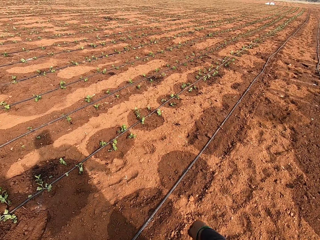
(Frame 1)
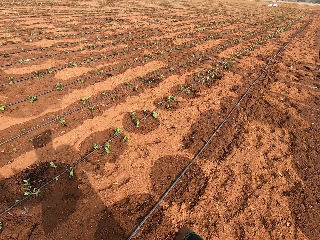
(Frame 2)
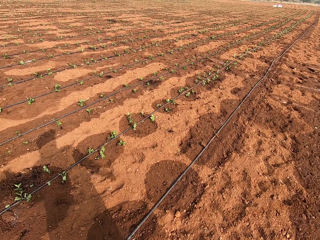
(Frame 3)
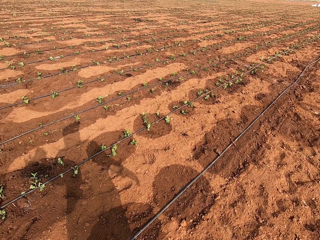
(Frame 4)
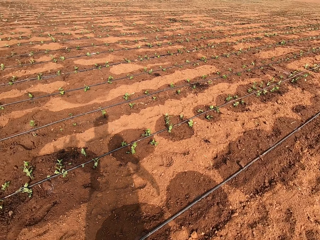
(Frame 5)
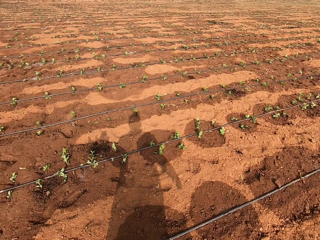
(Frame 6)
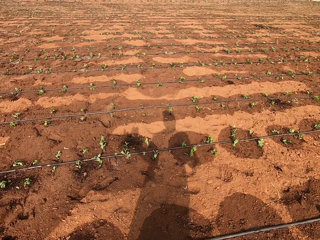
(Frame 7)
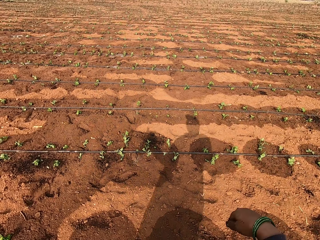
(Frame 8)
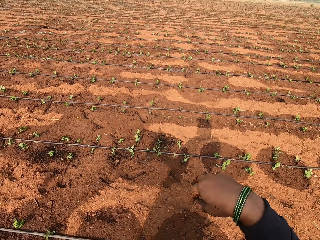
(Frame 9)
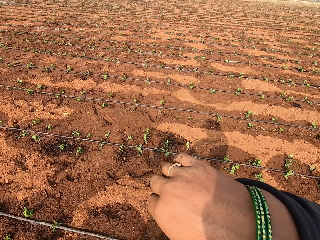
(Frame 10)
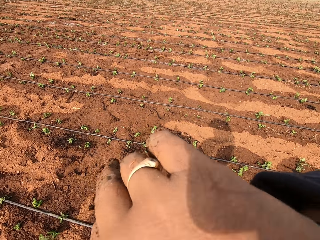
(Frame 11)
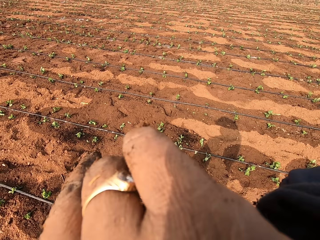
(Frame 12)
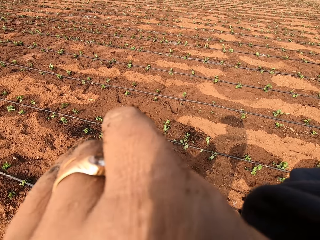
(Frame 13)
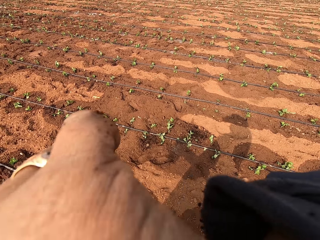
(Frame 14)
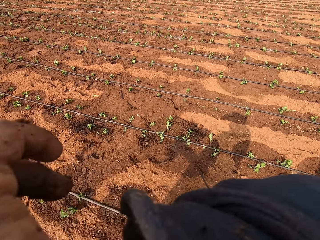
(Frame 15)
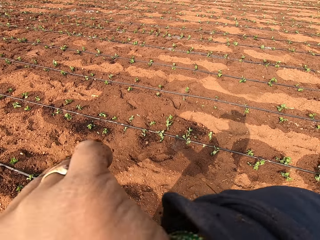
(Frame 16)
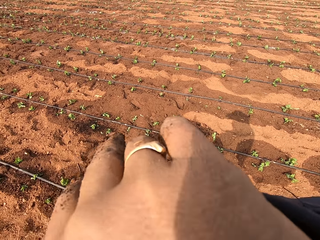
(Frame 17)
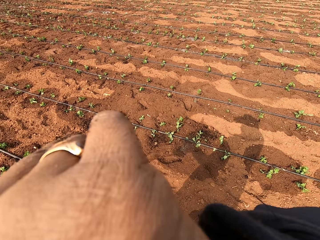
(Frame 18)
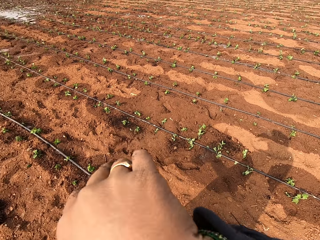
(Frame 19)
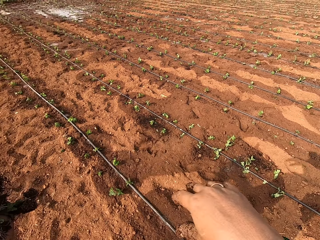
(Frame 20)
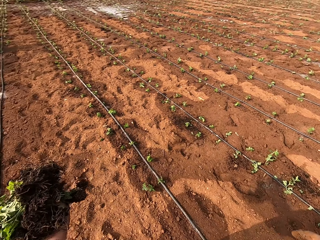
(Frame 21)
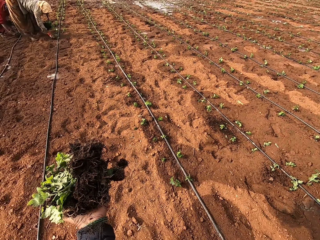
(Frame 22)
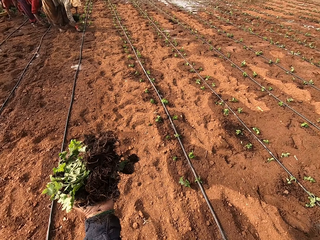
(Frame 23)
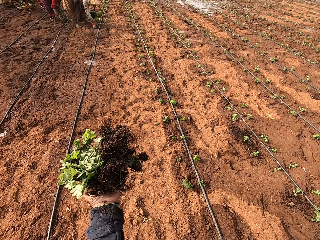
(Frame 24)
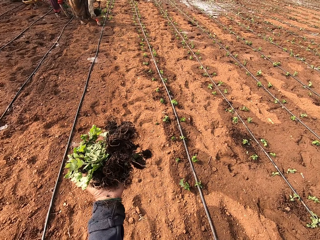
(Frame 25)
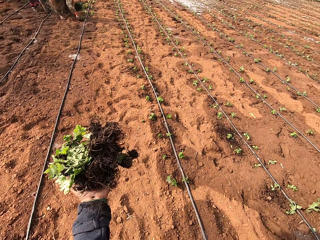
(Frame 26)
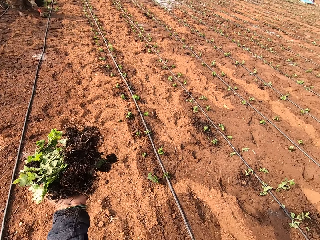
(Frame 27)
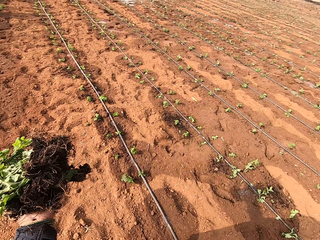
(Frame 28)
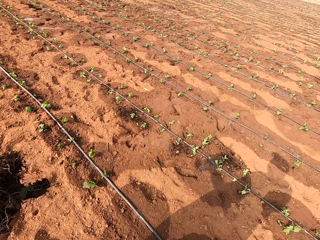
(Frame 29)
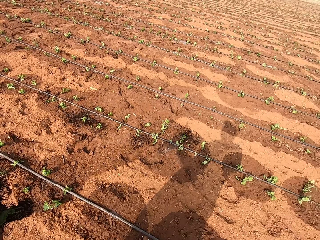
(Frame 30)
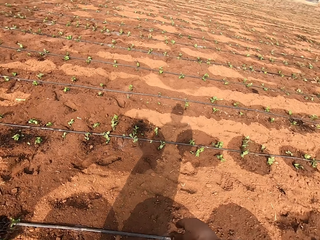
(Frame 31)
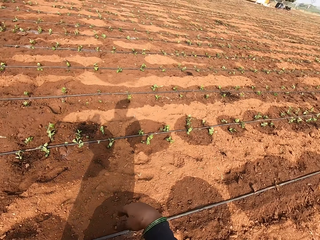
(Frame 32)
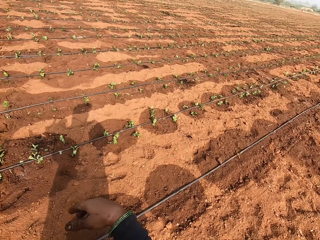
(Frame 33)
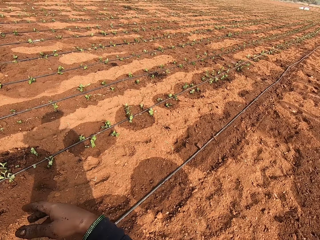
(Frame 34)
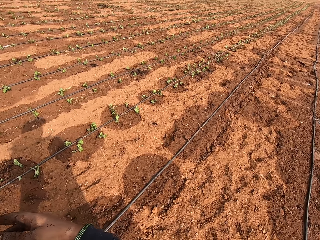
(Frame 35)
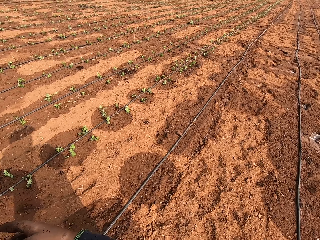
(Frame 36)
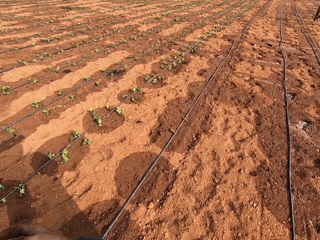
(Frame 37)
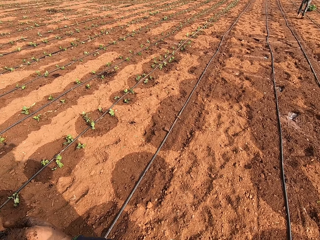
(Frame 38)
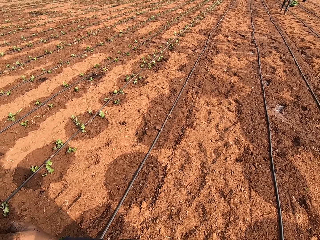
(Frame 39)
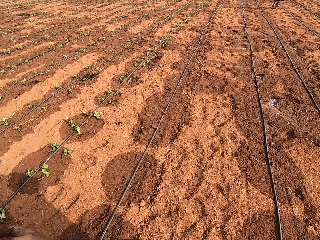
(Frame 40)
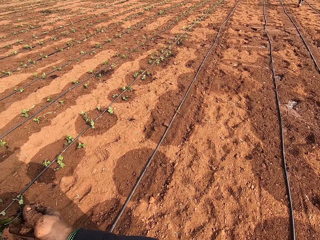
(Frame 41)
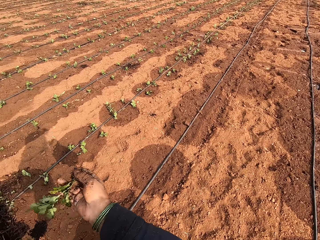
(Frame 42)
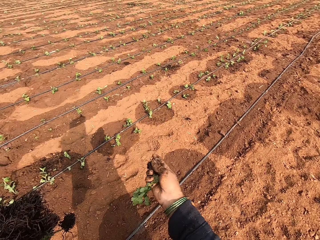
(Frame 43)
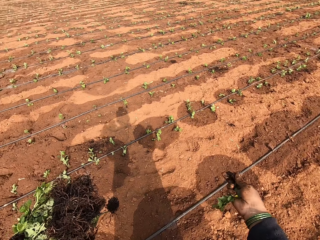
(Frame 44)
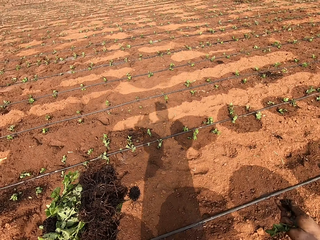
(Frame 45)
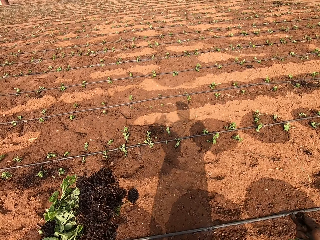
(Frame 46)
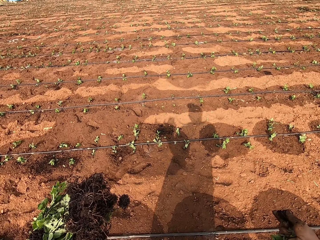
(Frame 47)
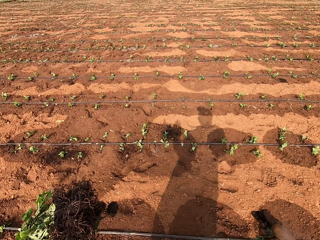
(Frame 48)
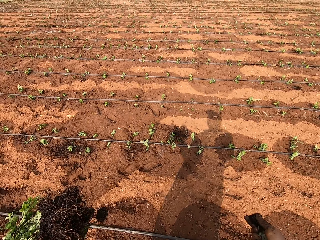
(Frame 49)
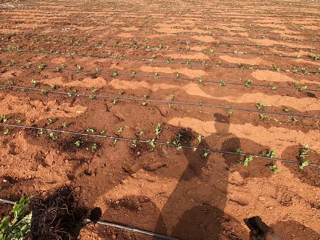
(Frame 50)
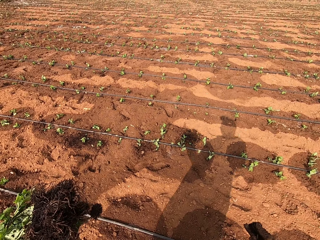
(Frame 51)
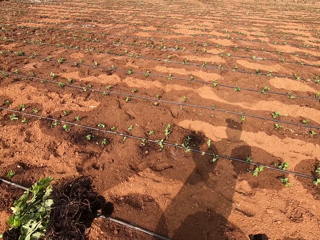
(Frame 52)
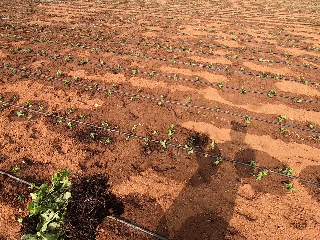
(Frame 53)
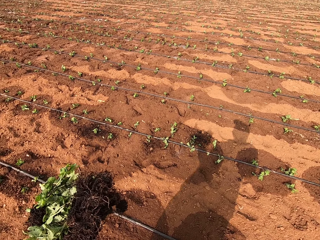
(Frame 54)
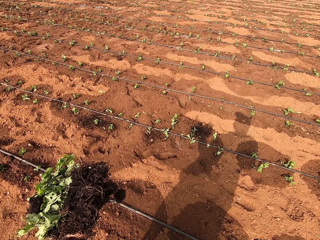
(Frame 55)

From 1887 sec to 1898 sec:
The camera wearer touches something. She looks around the farm. She takes a plant from her left hand with her right hand.

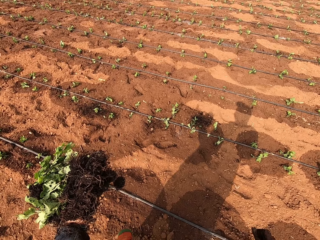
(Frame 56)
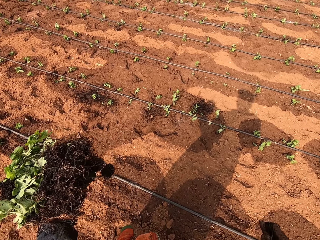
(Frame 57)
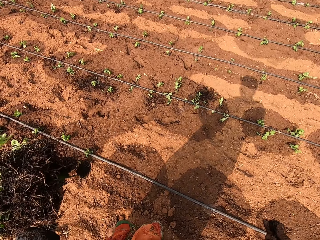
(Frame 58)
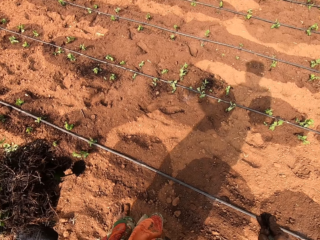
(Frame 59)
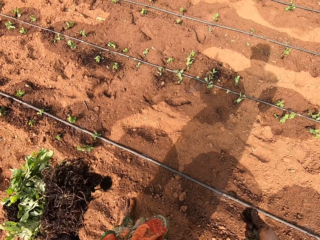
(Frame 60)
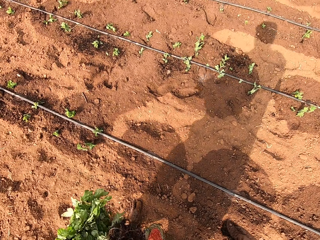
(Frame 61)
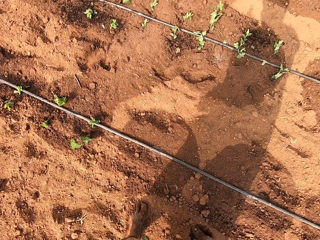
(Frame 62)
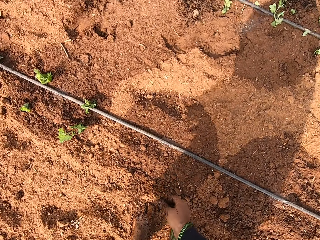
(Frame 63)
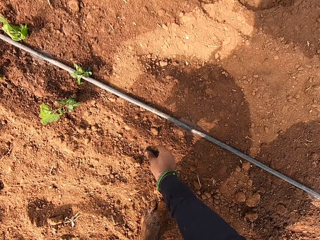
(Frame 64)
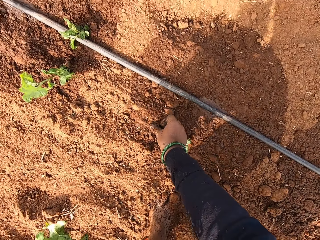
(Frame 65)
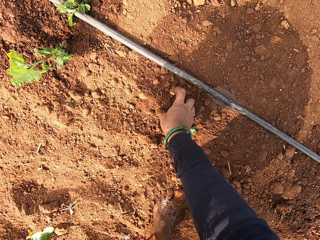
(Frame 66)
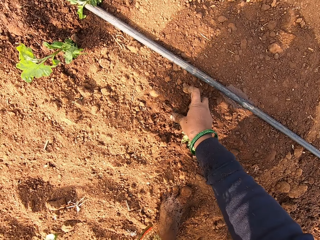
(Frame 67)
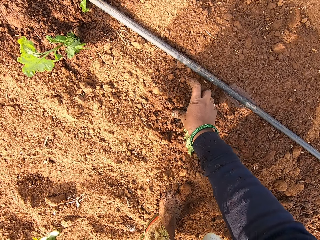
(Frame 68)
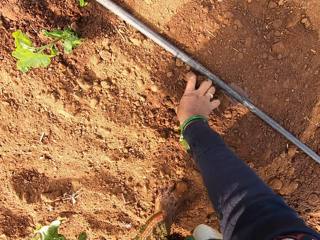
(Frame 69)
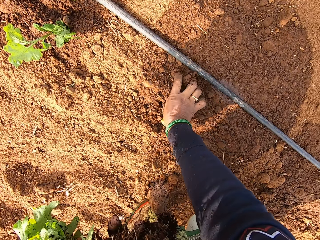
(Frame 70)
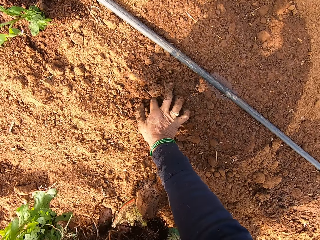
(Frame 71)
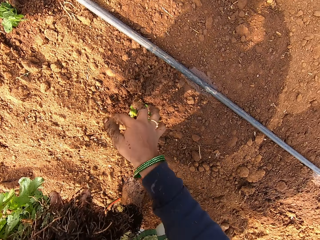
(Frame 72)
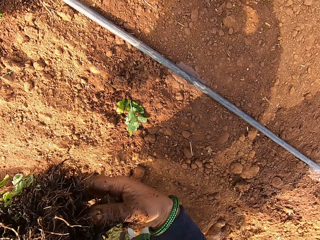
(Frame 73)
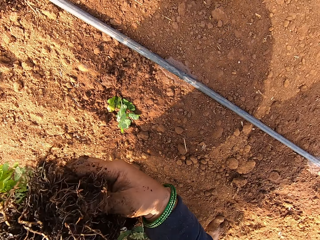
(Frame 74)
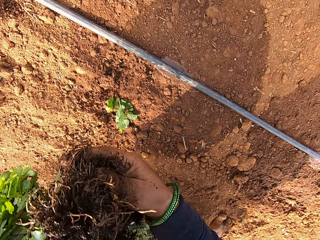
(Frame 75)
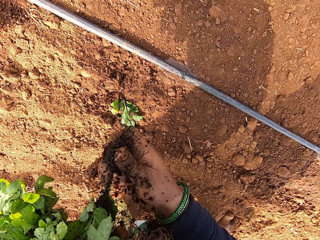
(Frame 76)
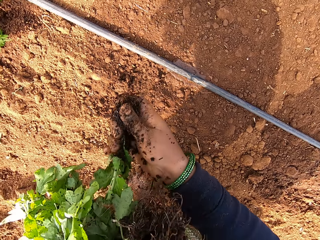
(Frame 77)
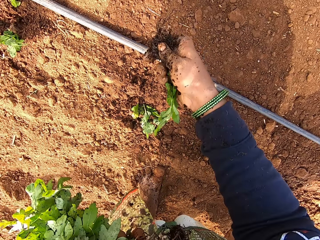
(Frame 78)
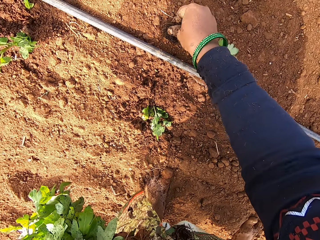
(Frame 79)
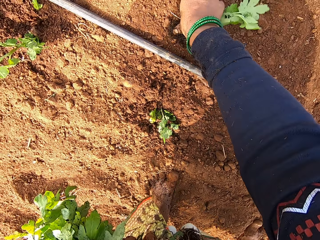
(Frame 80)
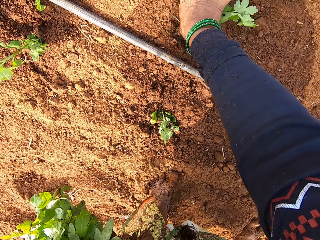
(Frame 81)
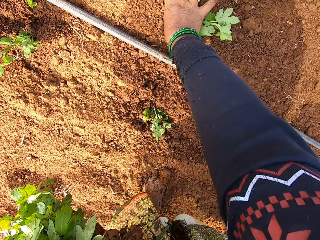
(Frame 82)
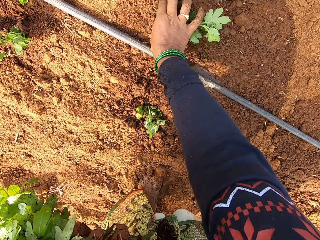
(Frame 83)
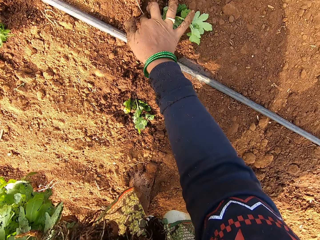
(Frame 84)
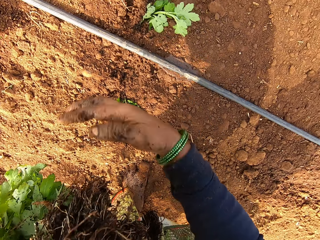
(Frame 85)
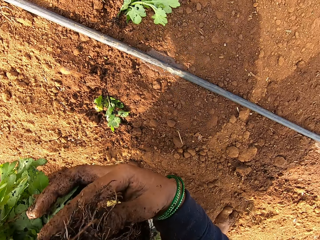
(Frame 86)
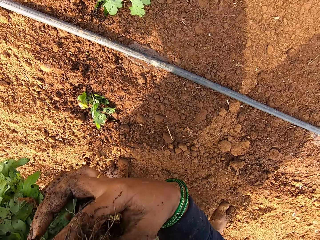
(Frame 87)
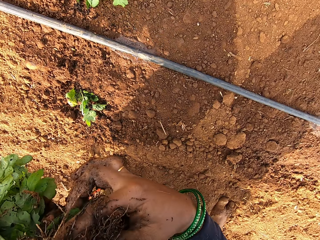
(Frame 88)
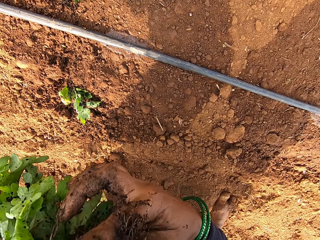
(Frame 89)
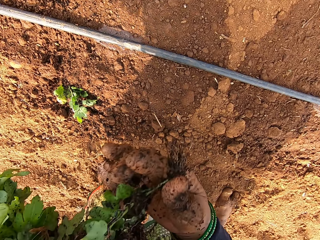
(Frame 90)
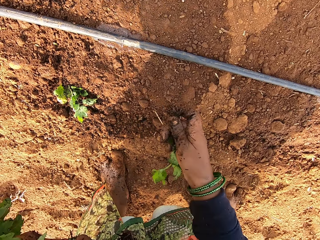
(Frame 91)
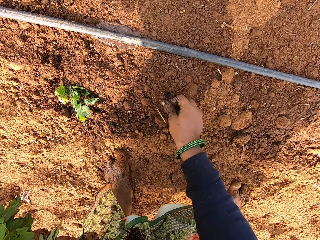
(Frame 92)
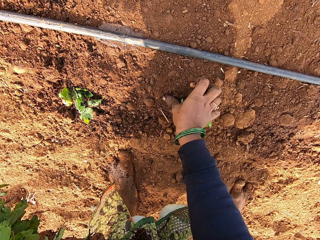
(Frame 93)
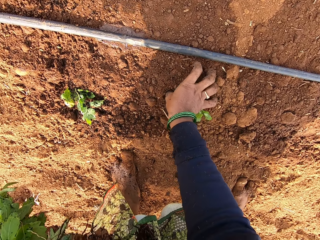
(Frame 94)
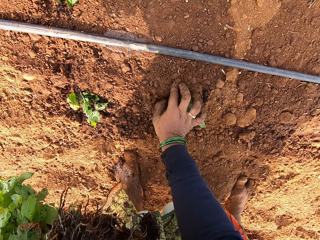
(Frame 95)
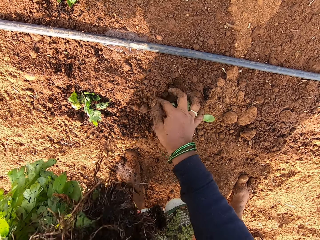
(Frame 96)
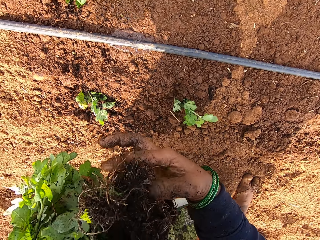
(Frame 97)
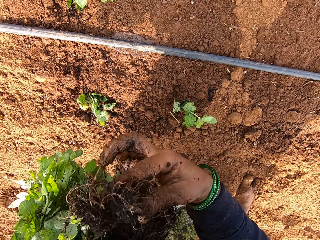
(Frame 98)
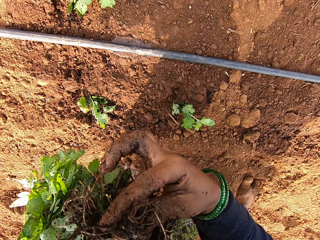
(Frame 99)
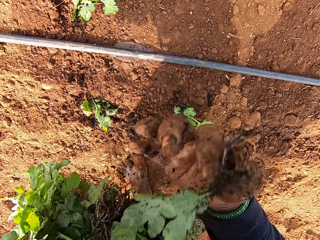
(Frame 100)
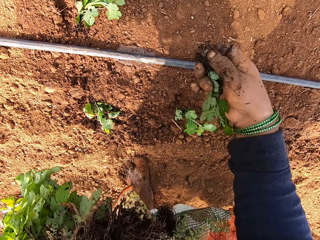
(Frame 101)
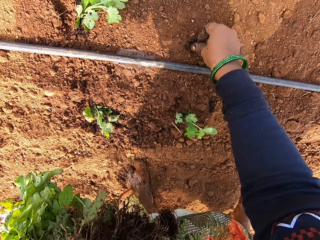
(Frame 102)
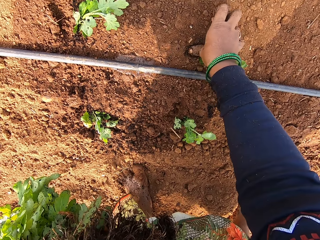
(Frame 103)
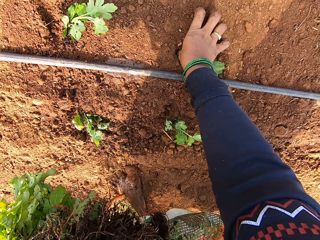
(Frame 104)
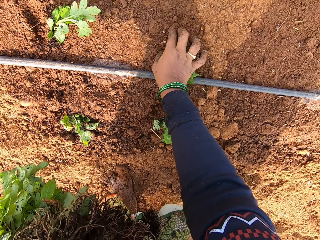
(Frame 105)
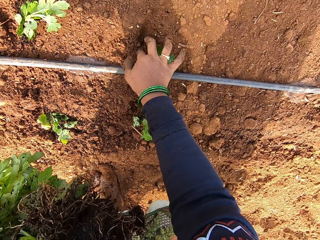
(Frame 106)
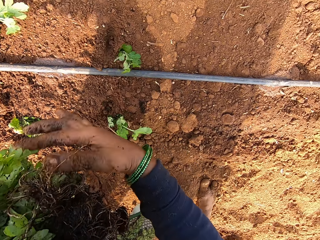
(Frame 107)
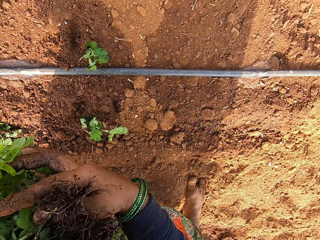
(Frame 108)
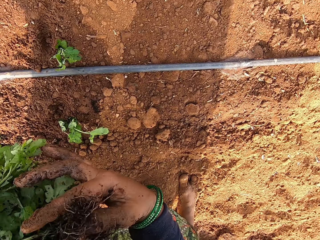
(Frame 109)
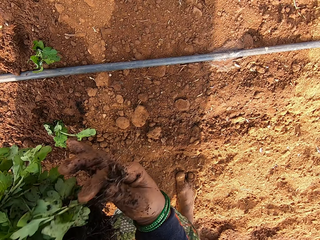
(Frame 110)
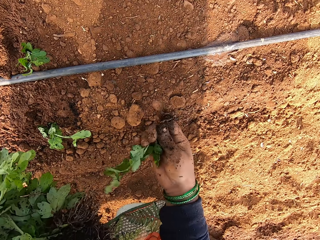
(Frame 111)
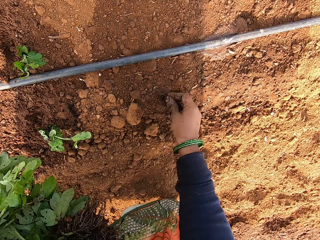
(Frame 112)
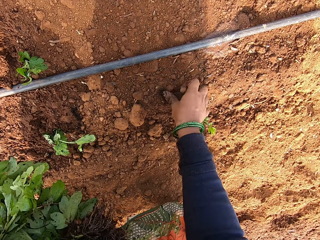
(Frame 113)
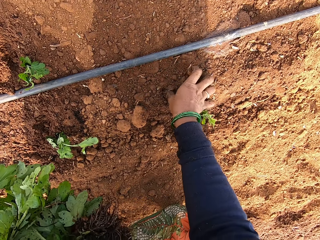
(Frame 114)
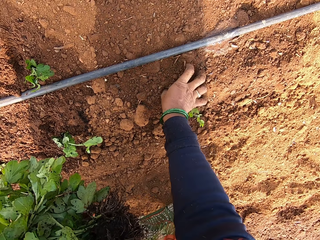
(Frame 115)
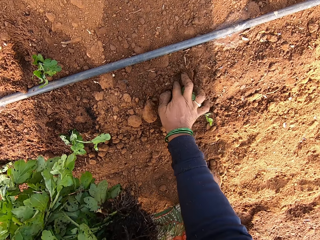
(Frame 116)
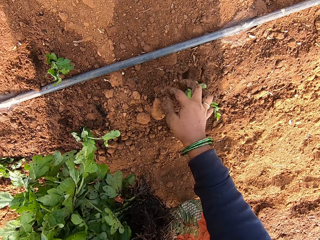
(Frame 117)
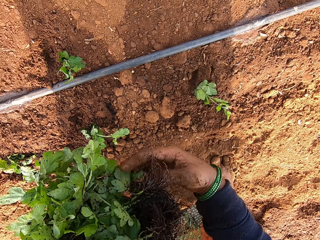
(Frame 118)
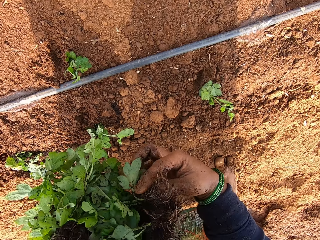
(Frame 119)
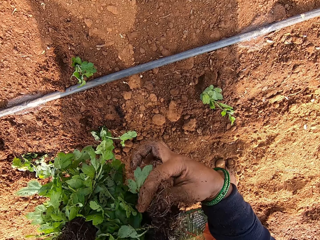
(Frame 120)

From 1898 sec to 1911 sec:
The camera wearer bends down. She pushes the plant roots into the ground with her right hand. She takes a plant from her left hand with her right hand. She pushes the plant roots into the ground with her right hand. She takes a plant from her left hand with her right hand. She puts the plant in the ground with her right hand. She takes a plant from her left hand with her right hand. She puts the plant in the ground with her right hand. She takes a plant from her left hand with her right hand. She puts the plant in the ground with her right hand. She takes a plant from her left hand with her right hand.
